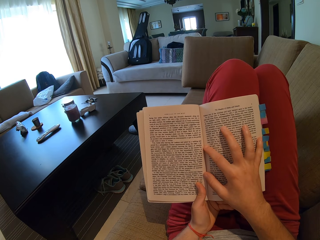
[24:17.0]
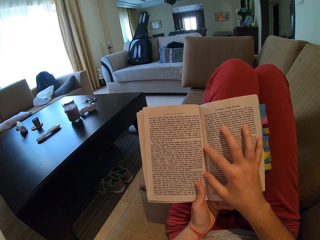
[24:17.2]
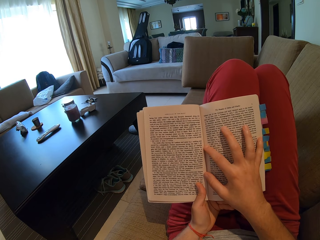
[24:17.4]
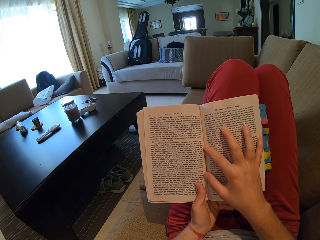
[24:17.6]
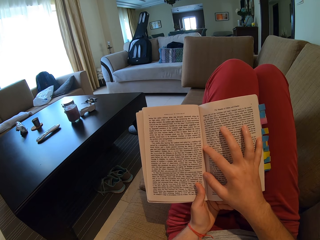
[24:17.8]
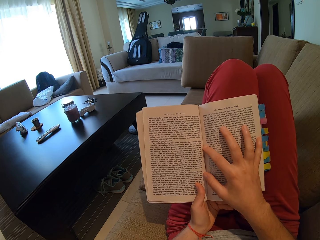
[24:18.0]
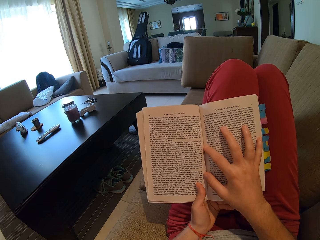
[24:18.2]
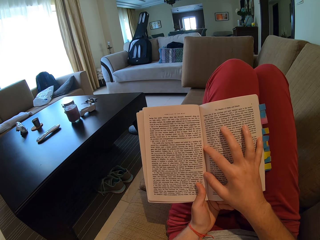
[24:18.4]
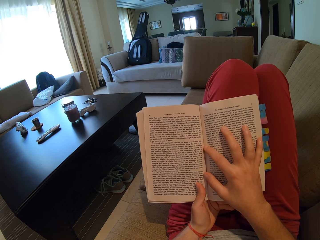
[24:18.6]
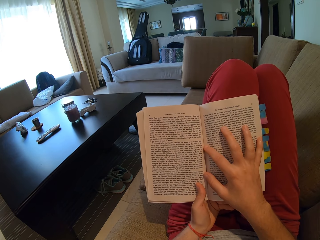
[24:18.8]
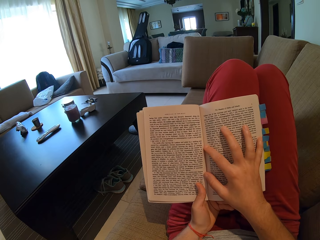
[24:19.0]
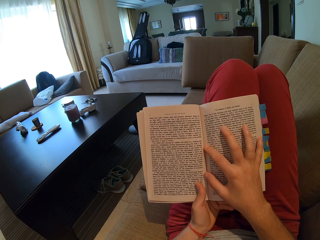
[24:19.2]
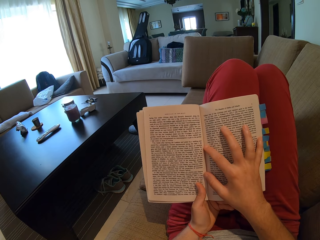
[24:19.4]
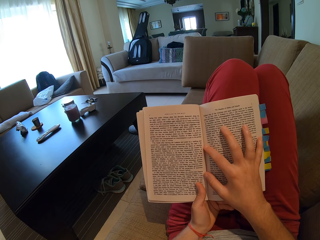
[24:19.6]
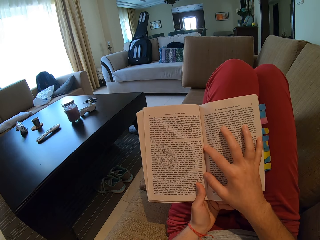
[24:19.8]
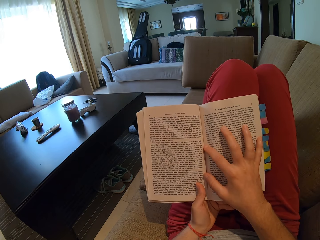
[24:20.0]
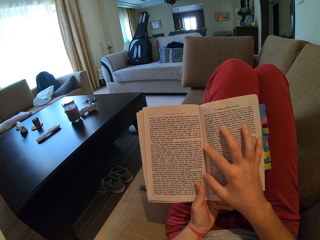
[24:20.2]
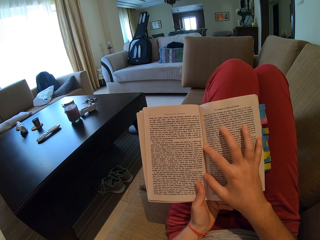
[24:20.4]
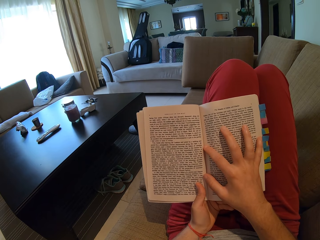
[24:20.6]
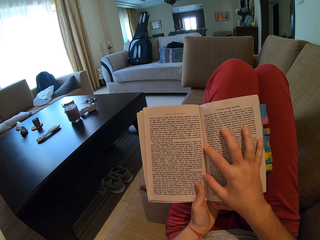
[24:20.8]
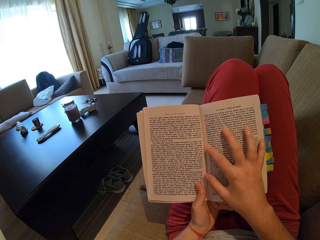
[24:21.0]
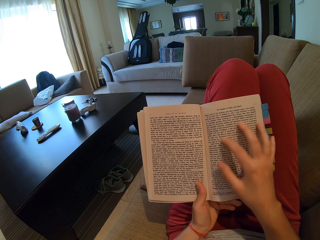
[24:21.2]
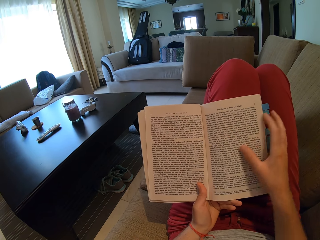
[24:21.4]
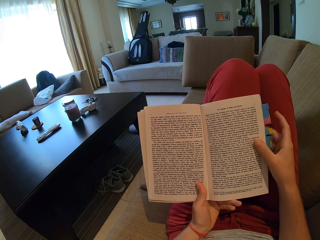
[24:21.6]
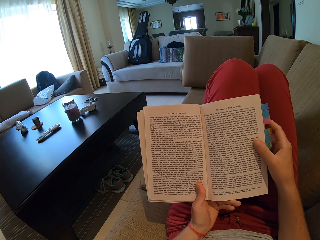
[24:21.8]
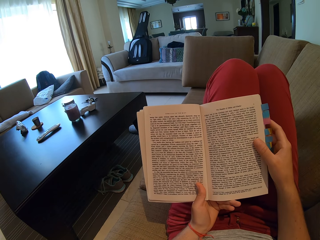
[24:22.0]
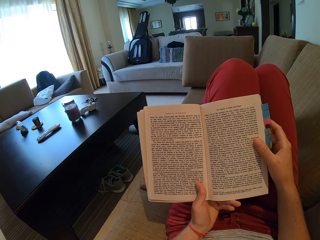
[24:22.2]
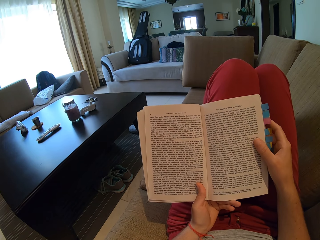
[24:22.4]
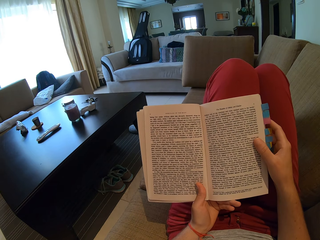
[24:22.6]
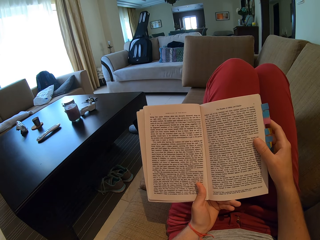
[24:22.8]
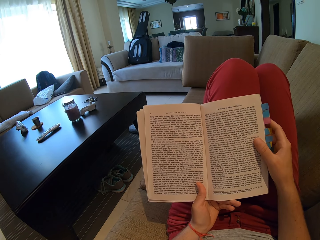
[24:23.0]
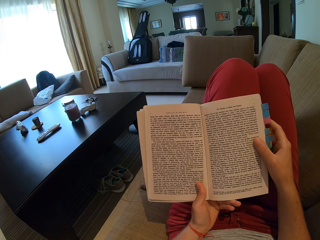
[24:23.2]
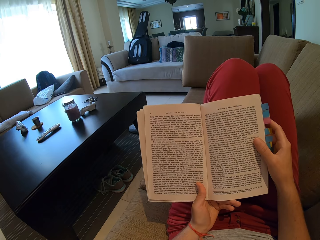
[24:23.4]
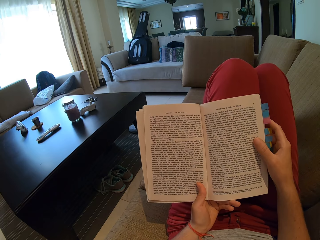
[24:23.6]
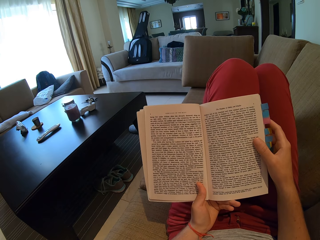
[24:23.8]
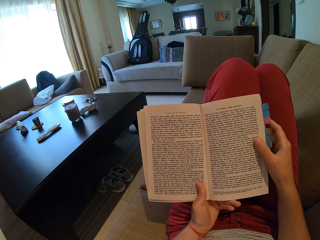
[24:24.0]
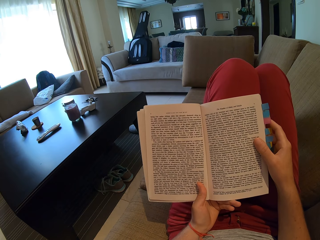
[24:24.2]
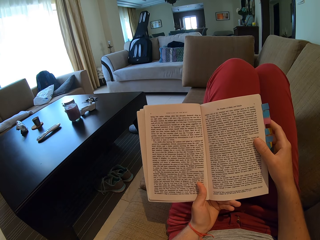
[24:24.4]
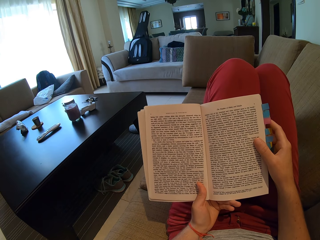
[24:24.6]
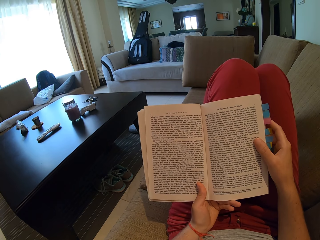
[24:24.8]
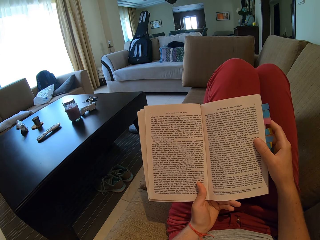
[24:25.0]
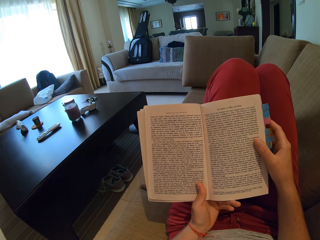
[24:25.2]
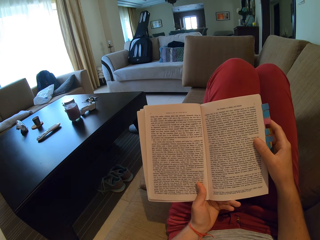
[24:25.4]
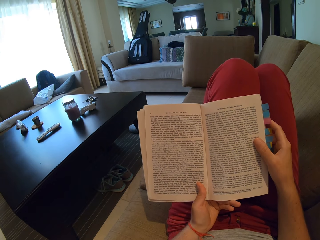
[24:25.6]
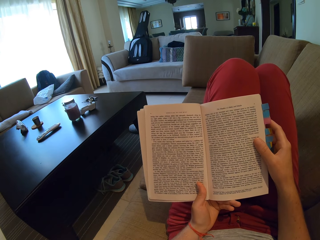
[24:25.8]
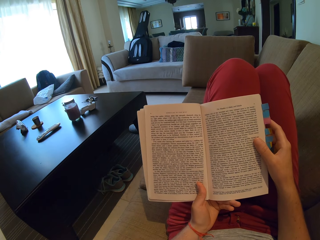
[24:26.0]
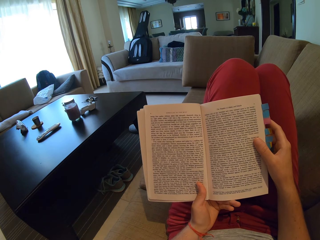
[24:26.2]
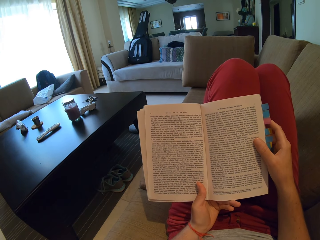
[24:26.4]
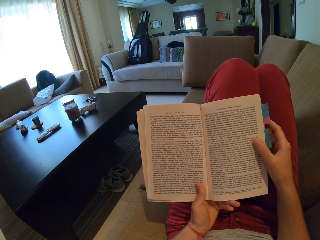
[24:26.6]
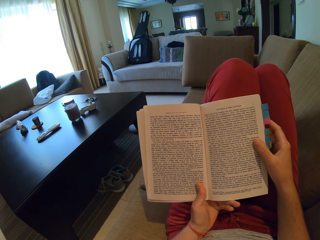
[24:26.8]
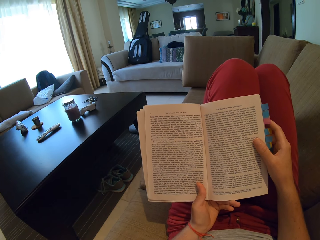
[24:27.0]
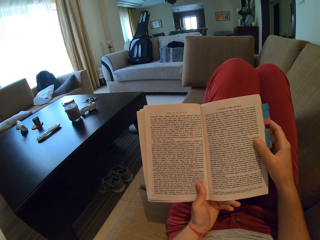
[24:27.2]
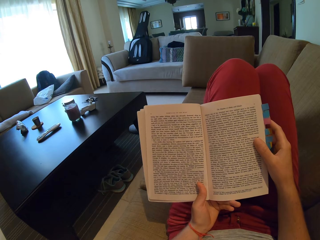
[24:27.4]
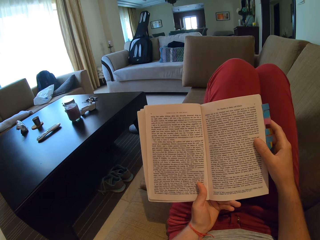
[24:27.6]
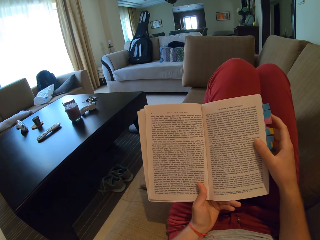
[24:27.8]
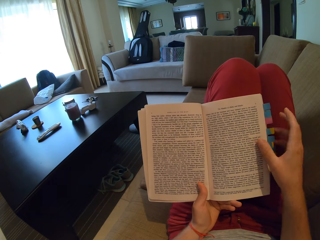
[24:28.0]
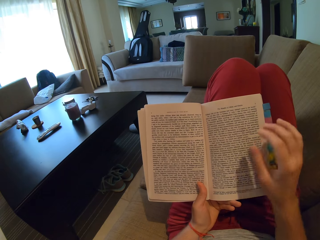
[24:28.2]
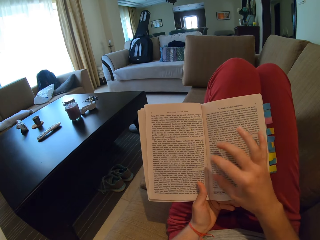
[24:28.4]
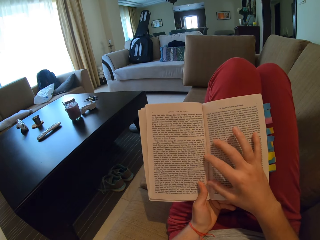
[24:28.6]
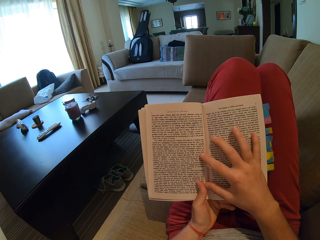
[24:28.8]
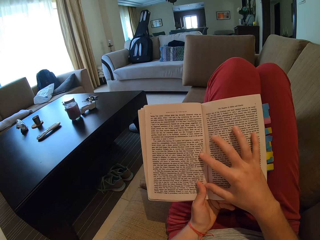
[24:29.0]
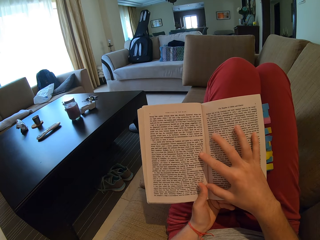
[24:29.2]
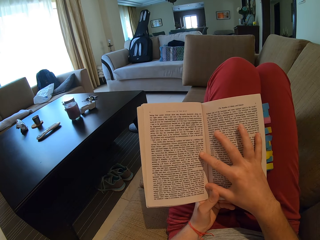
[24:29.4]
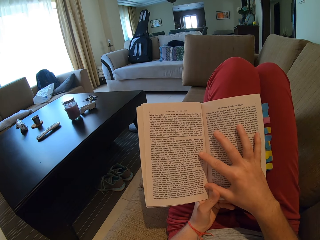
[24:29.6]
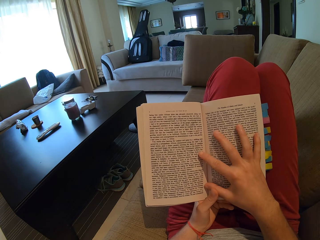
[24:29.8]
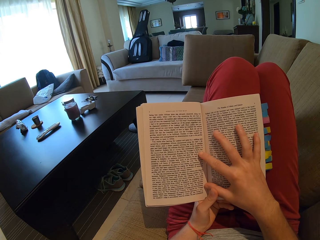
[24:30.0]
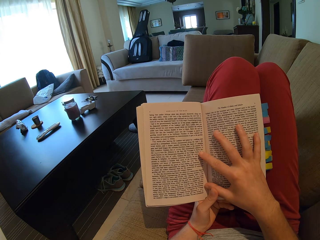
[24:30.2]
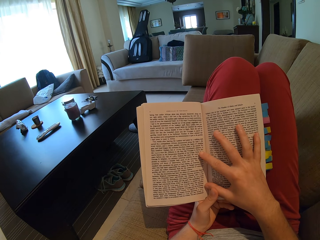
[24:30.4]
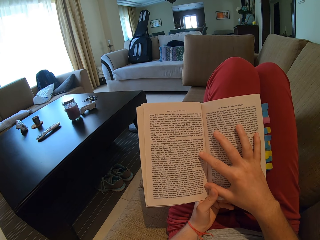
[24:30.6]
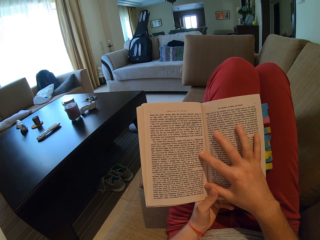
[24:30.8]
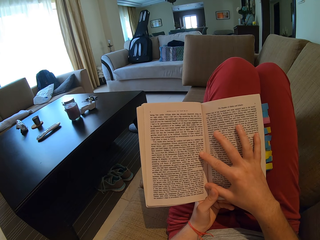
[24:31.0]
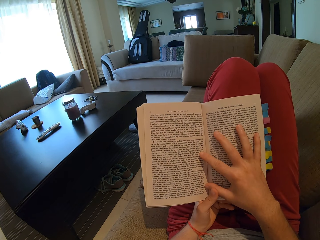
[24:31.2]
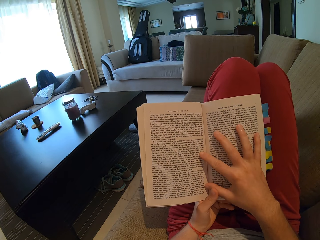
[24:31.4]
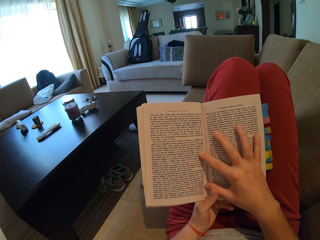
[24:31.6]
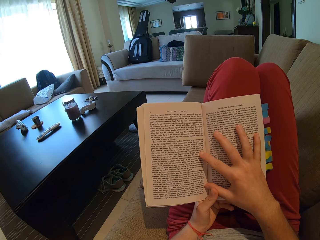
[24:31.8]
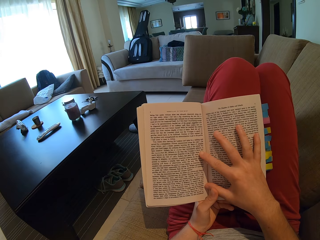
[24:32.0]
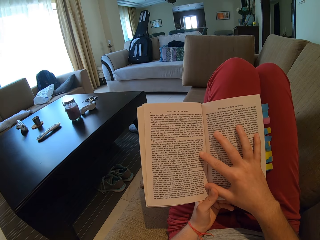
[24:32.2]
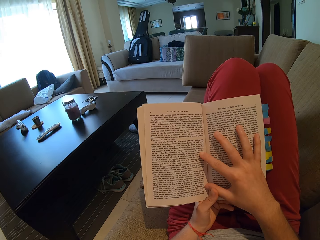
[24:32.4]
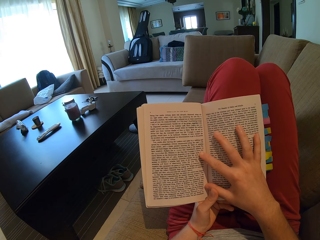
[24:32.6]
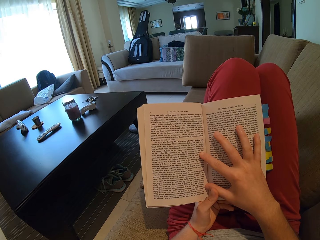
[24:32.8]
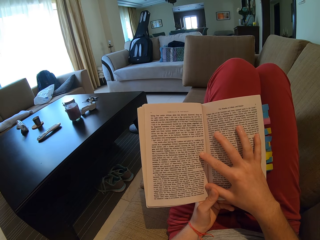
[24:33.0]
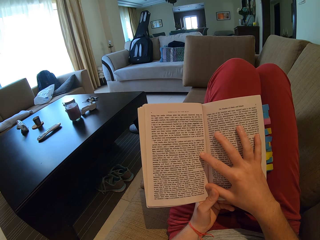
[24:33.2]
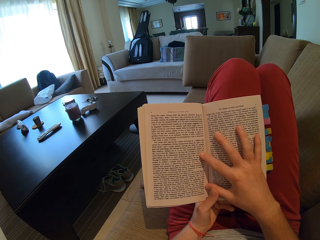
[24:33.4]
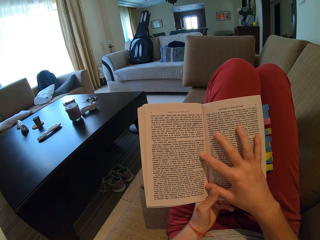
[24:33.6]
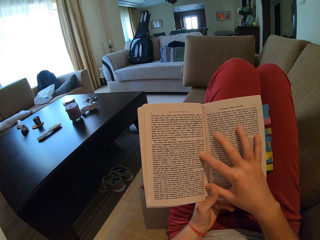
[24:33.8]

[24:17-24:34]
The camera wearer removes her right hand on the book. She reads the book. She puts her right hand on the book.

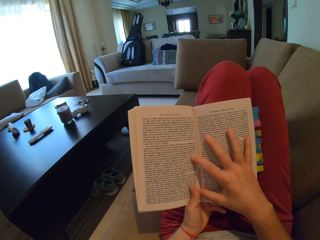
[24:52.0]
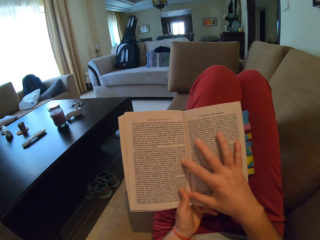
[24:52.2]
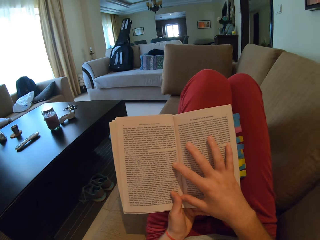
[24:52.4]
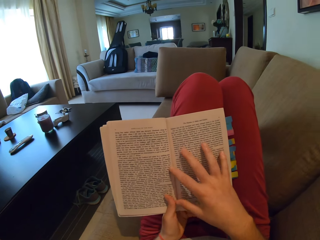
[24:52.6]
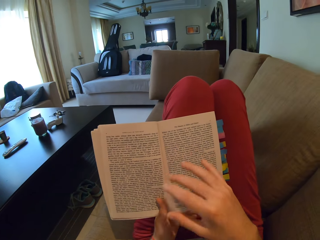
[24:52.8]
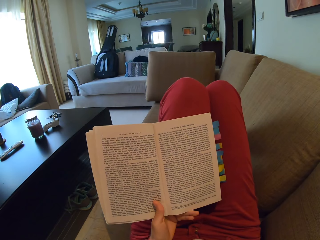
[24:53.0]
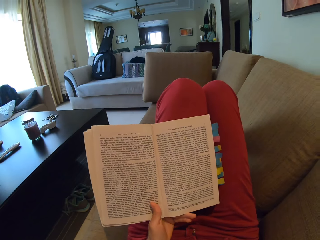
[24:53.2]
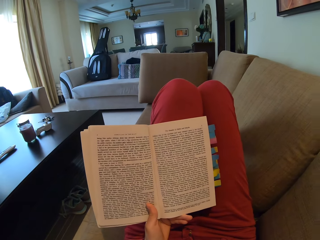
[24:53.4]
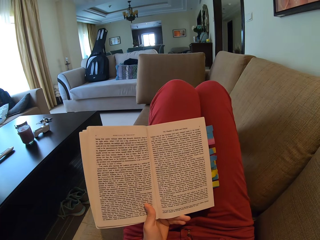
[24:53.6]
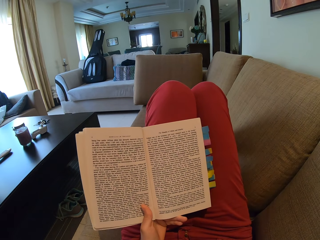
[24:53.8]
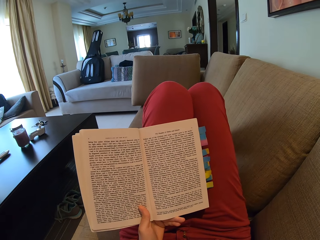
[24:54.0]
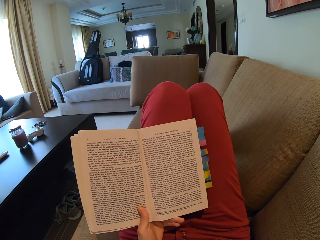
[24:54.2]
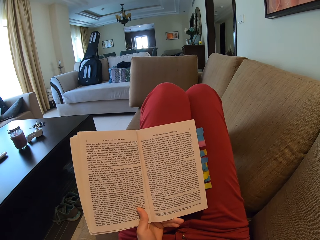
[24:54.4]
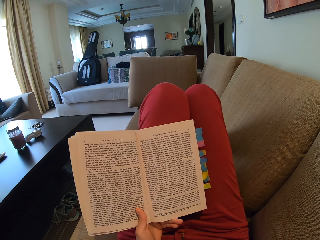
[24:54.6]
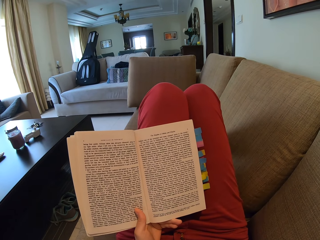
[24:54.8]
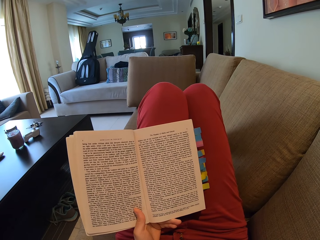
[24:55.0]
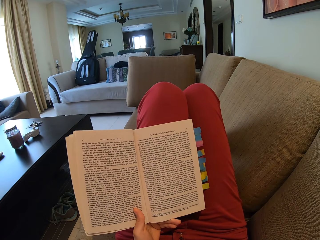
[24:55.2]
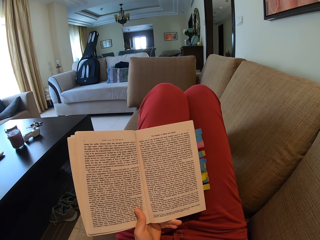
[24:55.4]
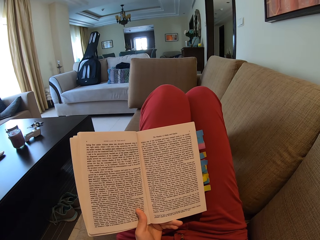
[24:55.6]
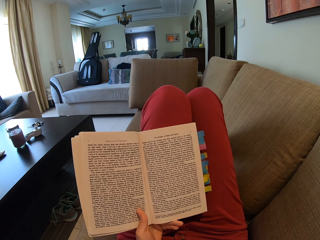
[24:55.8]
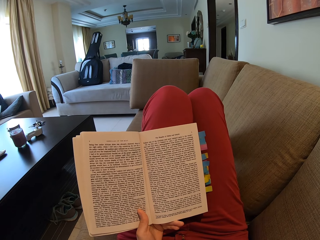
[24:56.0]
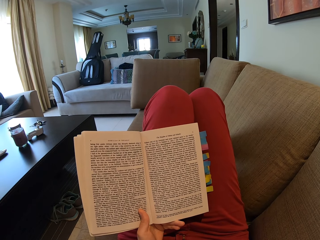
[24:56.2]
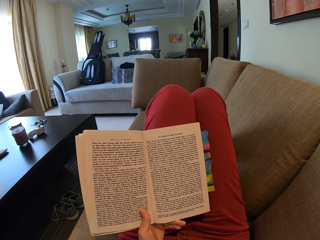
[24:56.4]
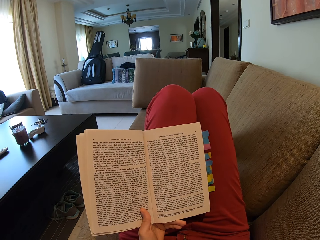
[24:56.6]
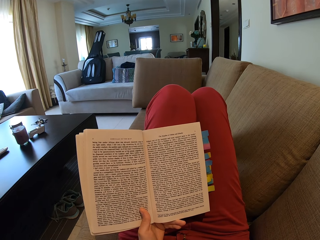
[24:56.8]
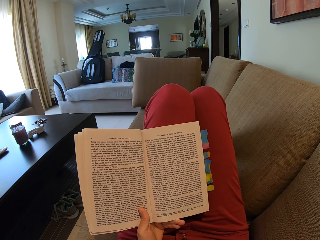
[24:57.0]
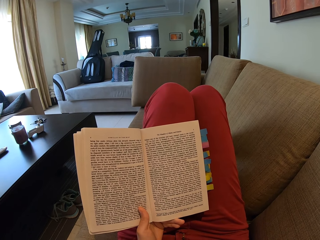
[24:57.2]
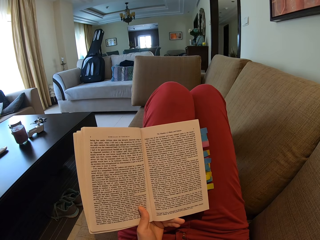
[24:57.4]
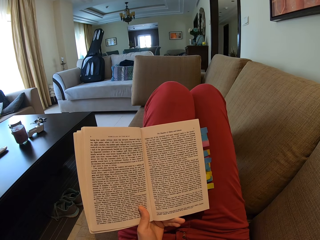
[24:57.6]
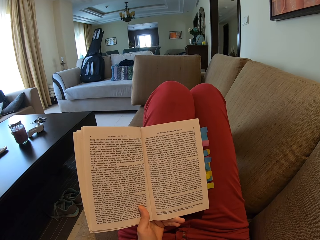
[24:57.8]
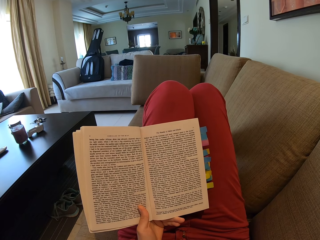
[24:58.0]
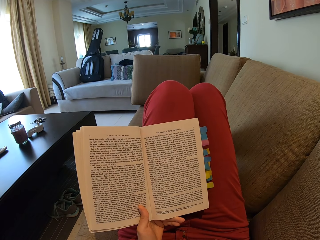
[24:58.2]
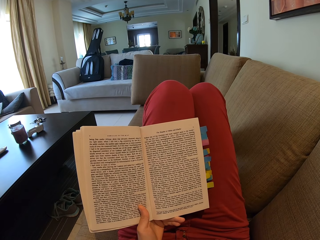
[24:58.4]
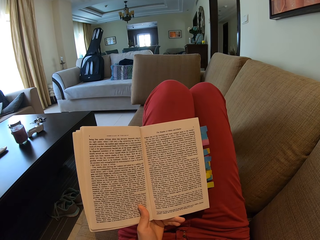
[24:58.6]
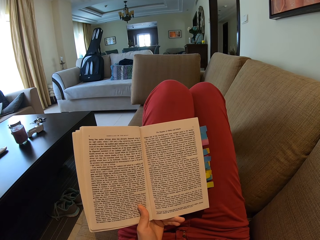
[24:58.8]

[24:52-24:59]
The camera wearer removes her right hand on the book. She reads the book.
